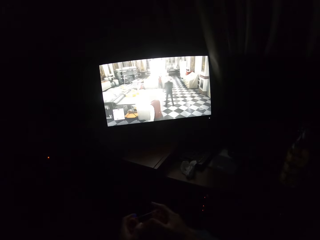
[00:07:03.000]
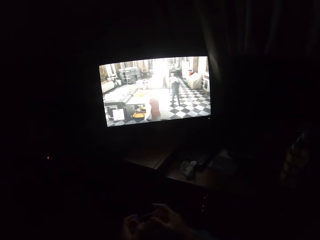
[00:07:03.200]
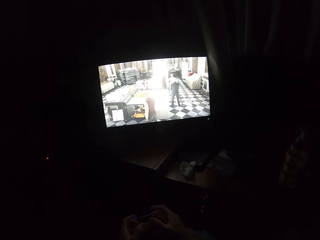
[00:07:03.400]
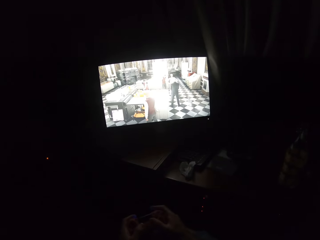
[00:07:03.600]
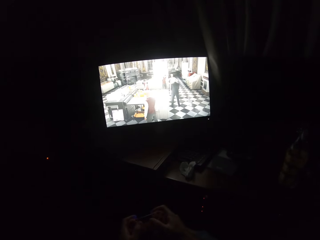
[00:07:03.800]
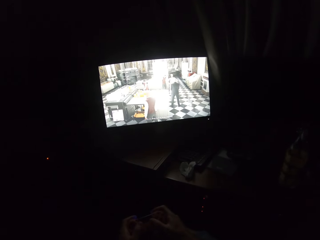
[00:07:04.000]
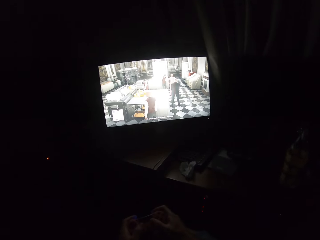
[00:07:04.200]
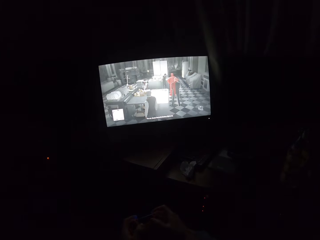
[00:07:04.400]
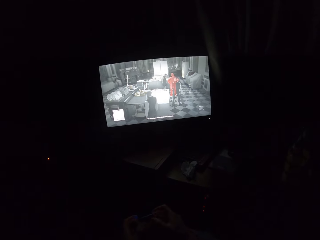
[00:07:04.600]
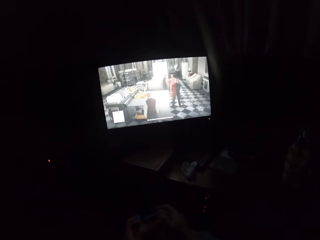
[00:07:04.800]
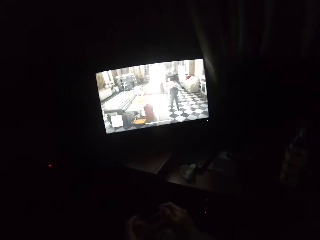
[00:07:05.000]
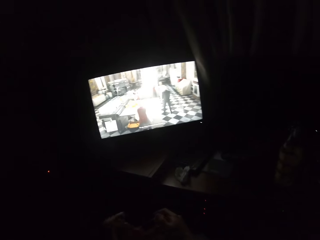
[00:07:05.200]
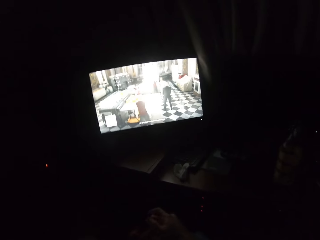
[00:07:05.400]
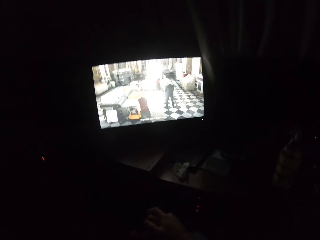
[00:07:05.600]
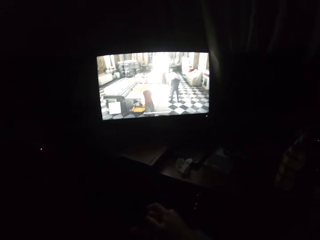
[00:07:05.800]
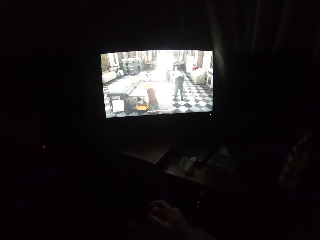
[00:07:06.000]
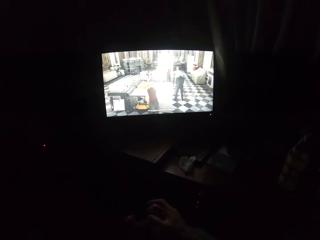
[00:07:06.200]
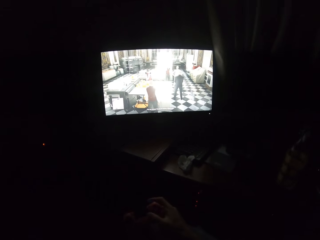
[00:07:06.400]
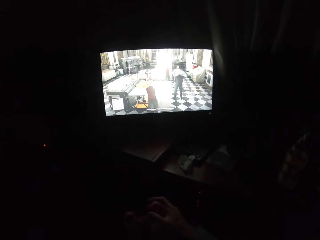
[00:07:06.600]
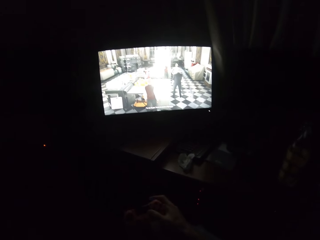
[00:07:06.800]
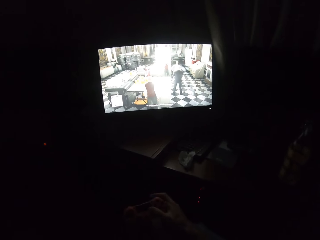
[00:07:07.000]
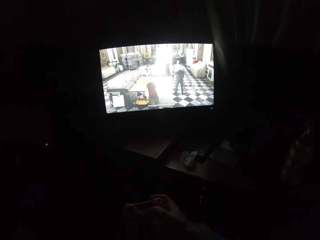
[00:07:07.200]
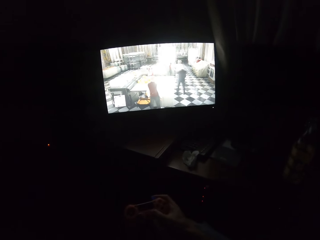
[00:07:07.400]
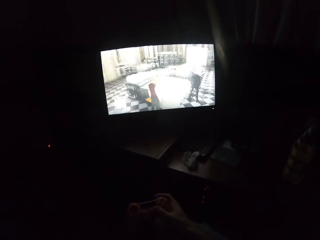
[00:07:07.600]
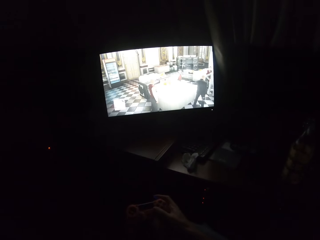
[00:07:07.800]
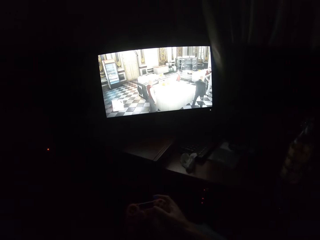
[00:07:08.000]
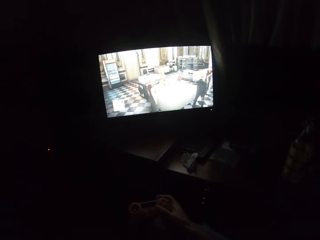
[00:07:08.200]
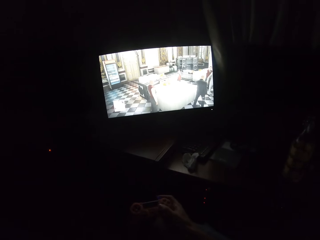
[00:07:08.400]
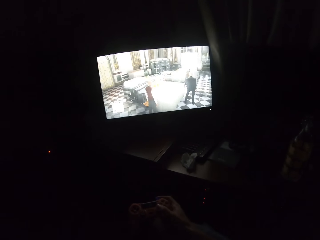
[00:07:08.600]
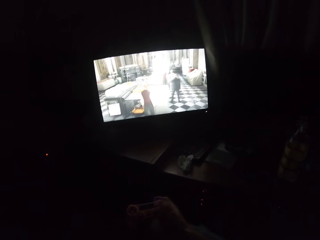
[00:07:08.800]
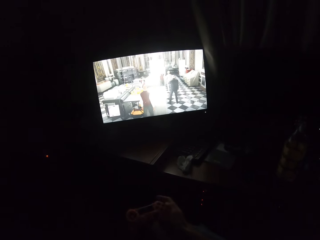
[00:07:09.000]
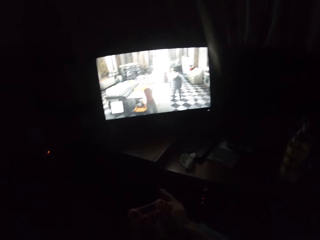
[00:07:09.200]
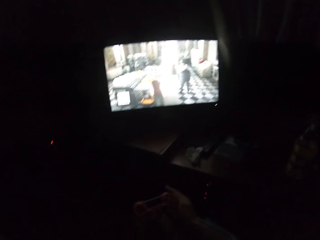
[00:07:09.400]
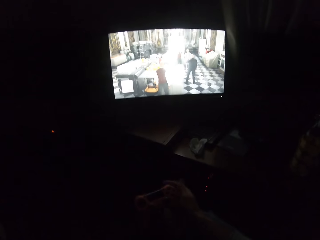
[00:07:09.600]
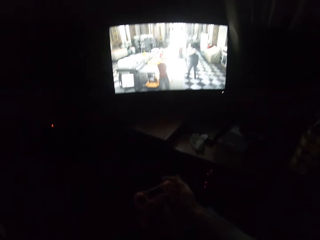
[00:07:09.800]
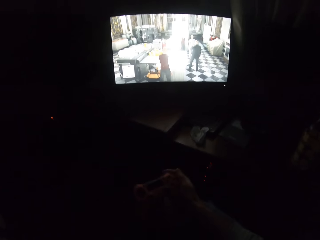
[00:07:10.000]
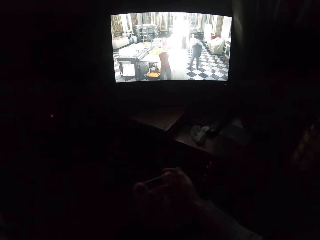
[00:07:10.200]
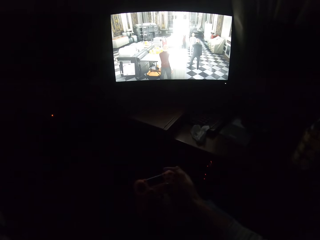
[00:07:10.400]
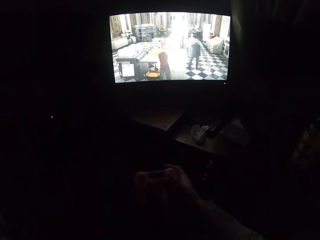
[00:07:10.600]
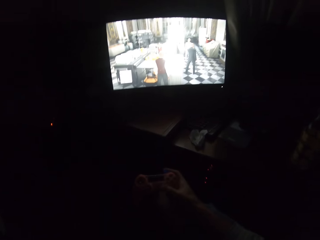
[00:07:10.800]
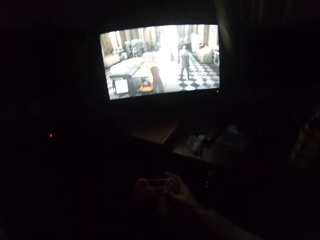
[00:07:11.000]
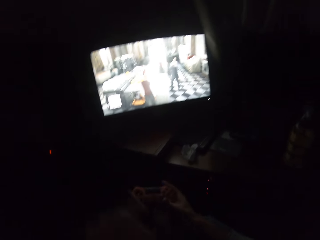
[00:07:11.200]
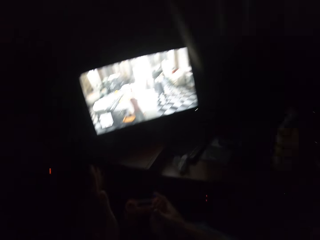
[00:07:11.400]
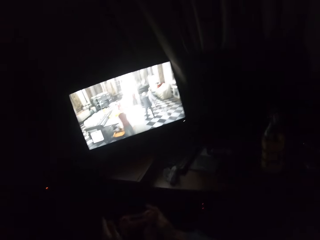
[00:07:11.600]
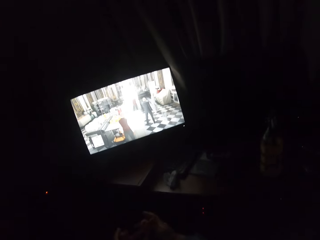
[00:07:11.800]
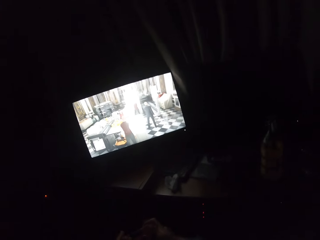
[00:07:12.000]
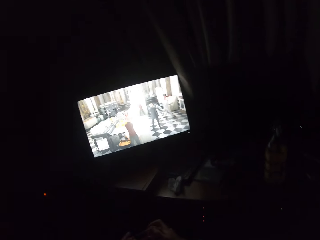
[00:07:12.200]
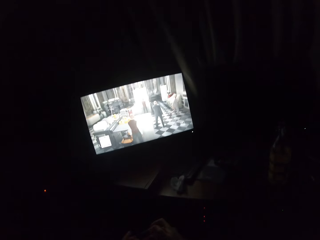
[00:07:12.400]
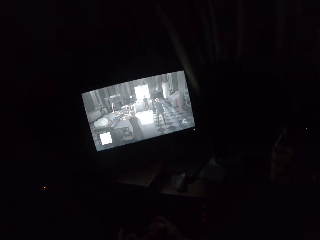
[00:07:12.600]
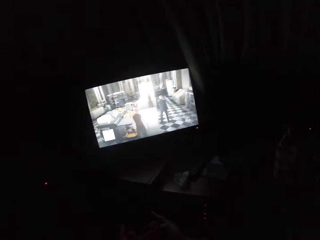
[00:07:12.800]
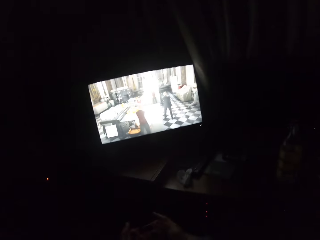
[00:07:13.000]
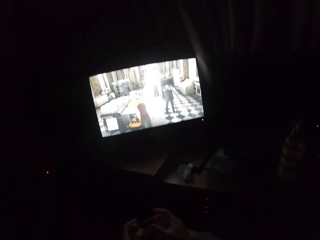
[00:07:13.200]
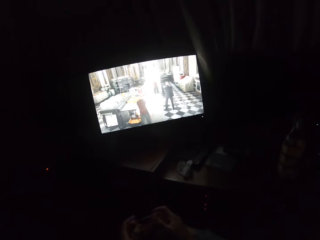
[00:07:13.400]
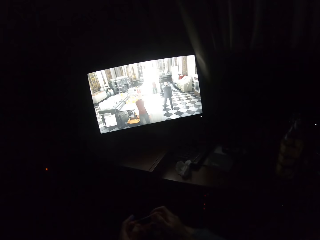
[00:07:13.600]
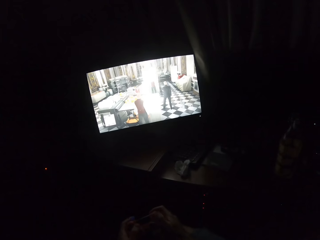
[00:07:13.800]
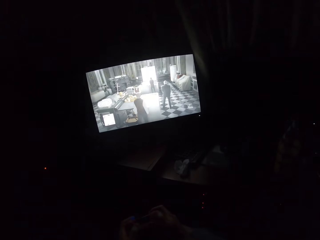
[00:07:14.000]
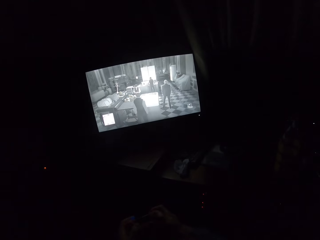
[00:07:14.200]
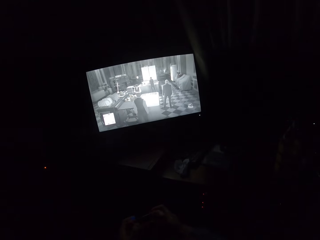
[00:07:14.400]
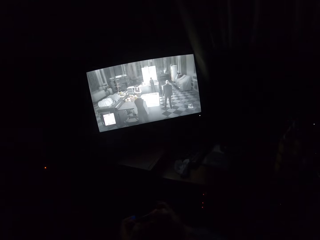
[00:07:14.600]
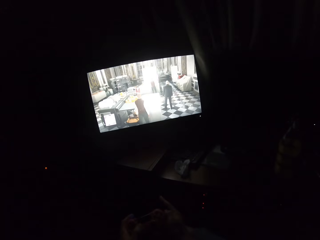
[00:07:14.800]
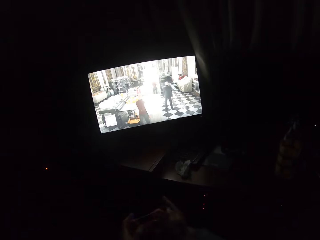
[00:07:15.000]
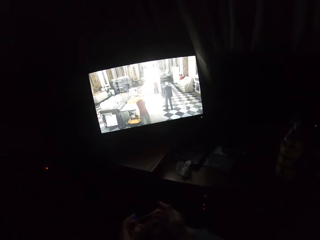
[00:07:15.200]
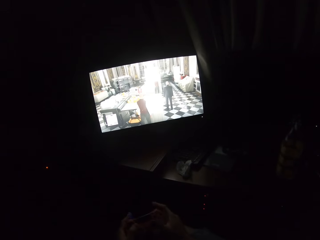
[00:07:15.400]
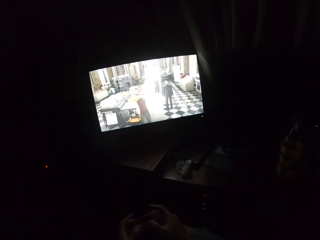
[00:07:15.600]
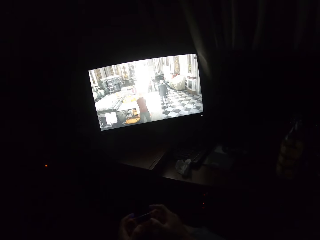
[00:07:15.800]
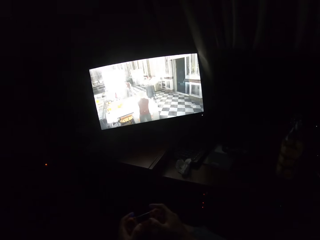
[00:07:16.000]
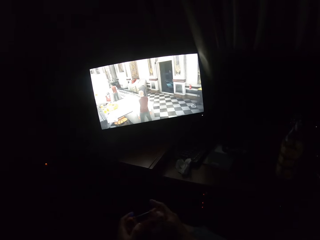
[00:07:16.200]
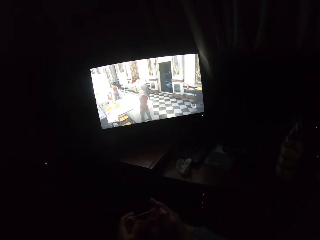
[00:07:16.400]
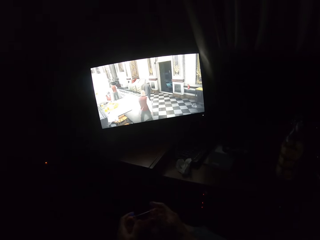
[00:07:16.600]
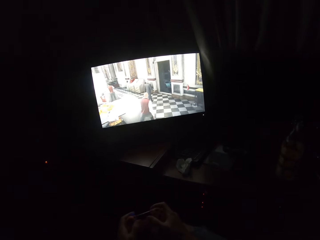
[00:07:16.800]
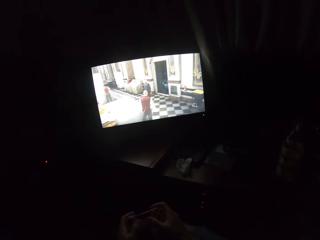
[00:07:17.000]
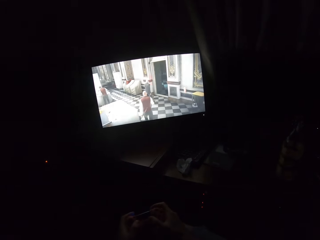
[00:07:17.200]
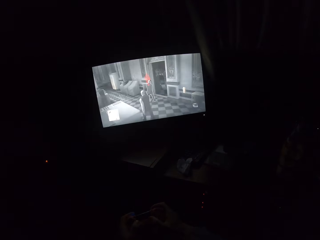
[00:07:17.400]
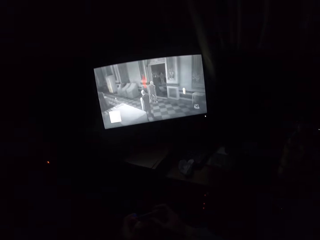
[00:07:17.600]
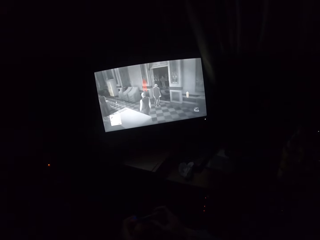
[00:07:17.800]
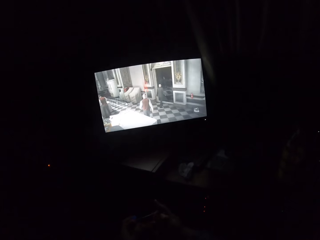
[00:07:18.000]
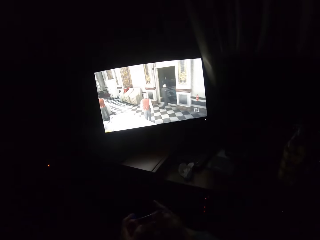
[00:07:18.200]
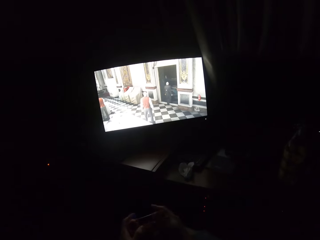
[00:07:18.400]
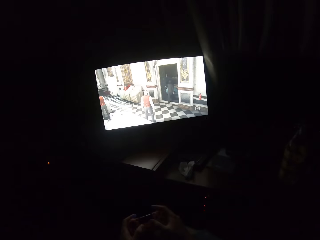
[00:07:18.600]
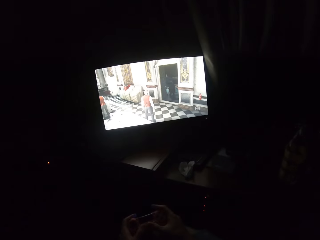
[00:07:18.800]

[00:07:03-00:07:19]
The camera wearer turns to the side. They lift one hand from the game controller. They play a video game on the screen. They turn to the side. They place the hand on the game controller. They play the video game on the screen.

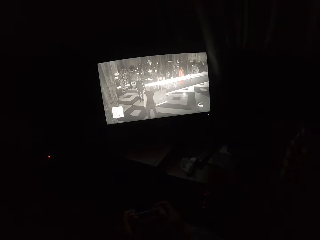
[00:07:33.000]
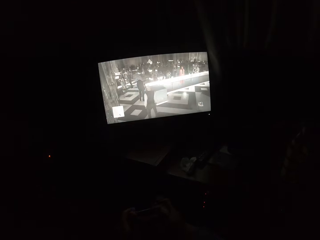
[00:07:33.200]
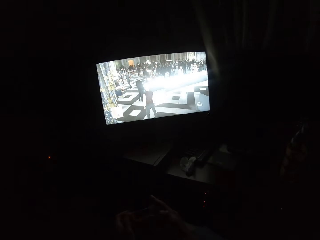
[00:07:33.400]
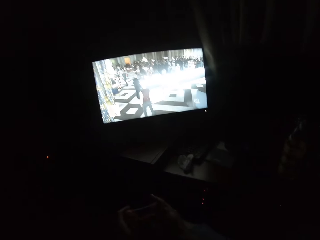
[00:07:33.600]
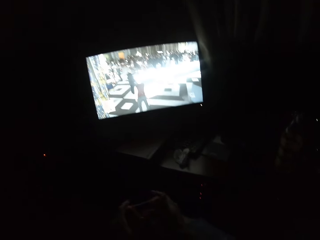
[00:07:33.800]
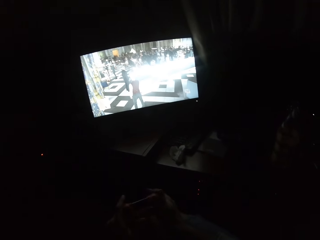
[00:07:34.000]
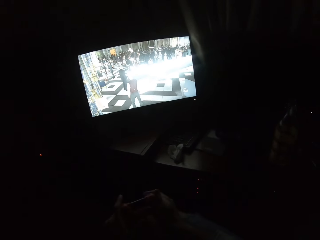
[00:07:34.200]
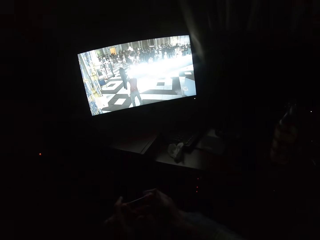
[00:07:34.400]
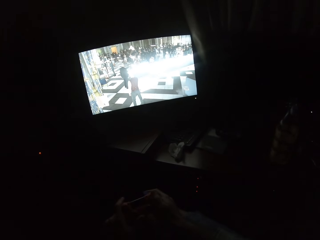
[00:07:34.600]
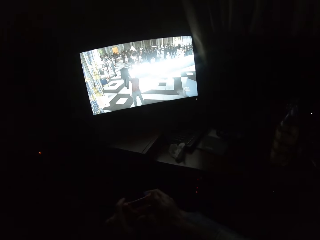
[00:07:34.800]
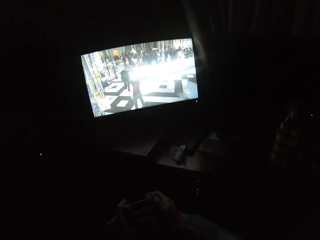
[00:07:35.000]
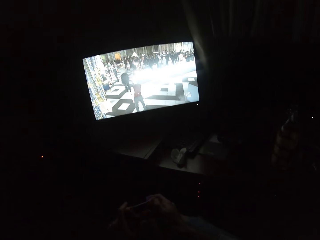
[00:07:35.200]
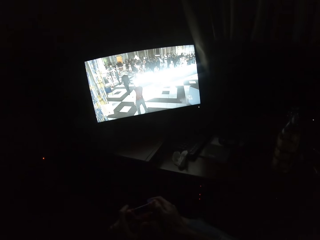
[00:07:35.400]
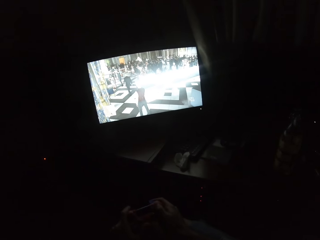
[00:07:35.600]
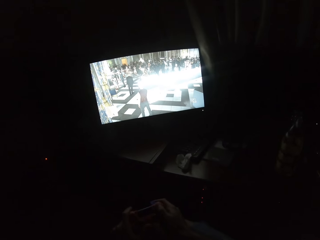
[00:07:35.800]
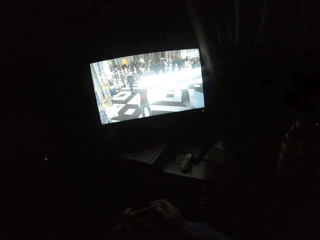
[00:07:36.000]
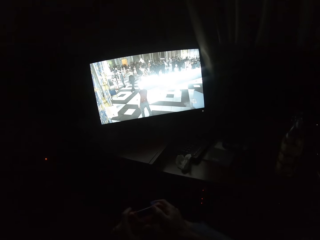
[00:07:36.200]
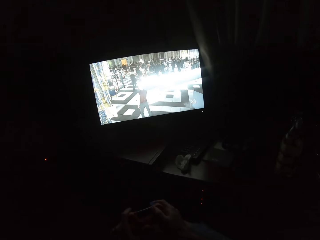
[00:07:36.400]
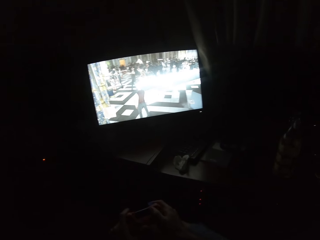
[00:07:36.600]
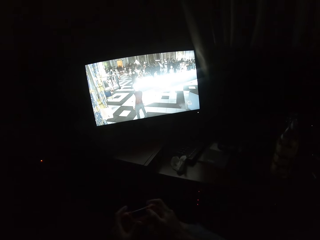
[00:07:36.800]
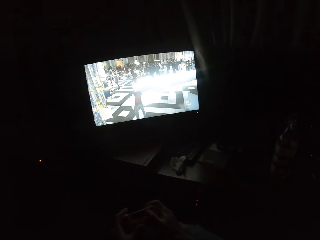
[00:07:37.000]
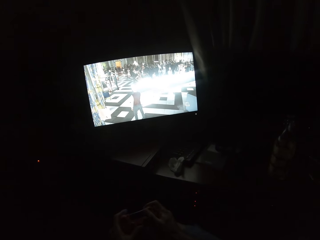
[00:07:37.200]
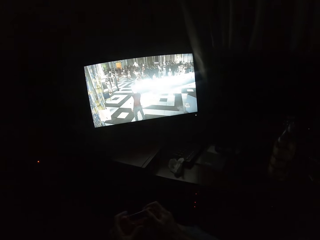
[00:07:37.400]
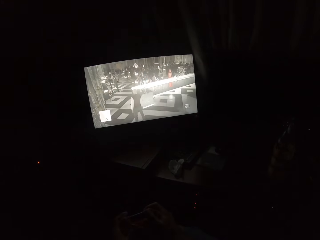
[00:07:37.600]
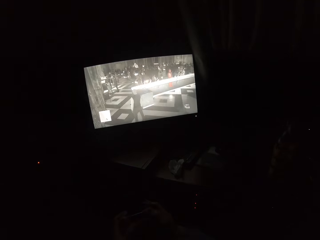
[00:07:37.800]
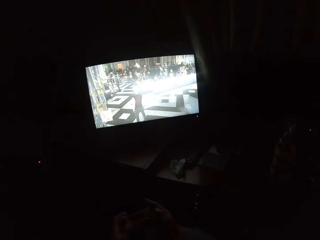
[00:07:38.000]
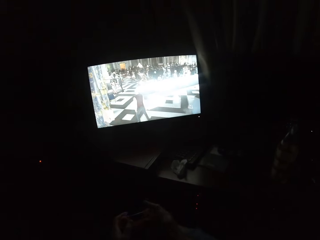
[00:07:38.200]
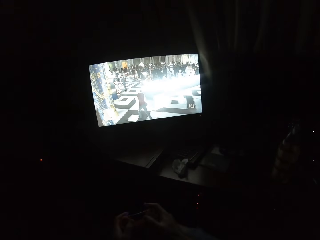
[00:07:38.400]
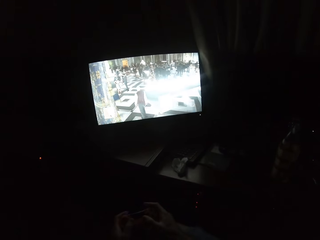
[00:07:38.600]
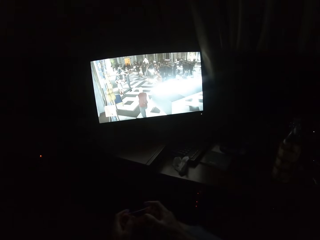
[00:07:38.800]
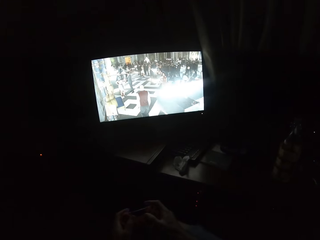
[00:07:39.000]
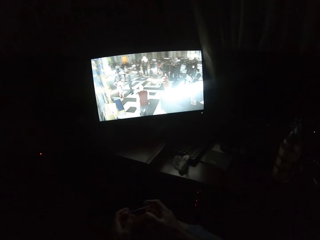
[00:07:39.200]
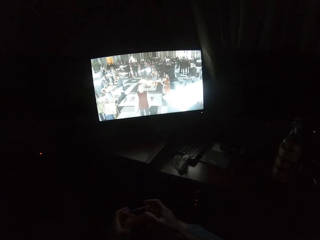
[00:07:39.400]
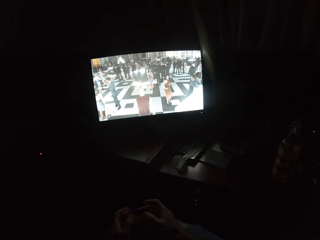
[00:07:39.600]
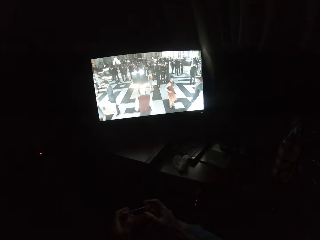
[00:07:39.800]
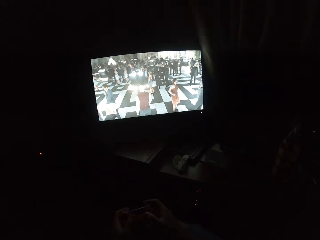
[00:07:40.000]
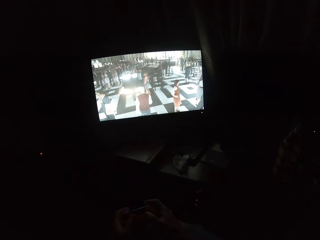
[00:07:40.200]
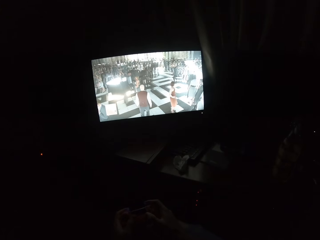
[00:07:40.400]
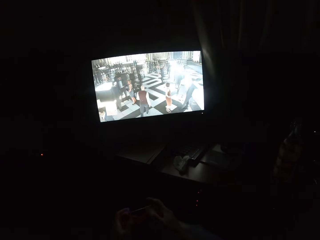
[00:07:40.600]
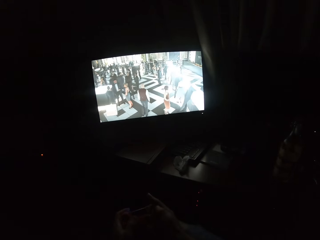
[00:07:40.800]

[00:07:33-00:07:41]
The camera wearer turns to the side. They play a video game on the screen.
